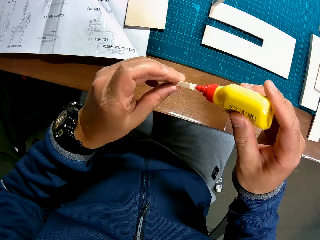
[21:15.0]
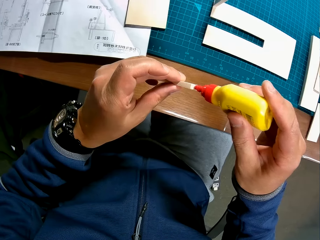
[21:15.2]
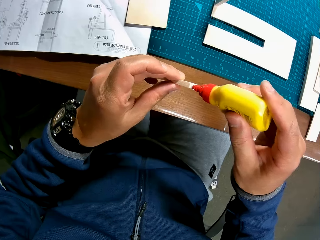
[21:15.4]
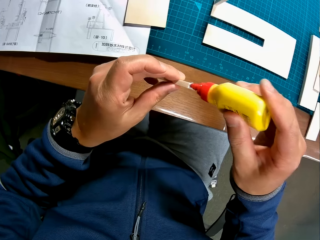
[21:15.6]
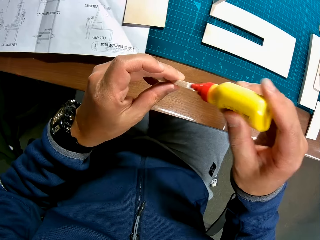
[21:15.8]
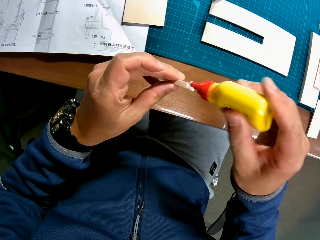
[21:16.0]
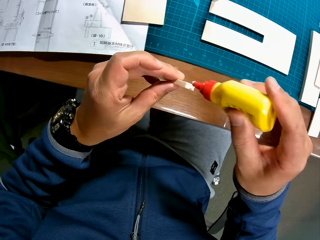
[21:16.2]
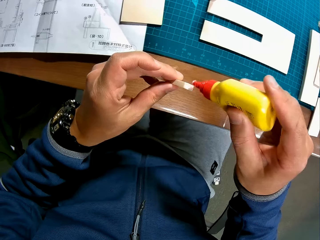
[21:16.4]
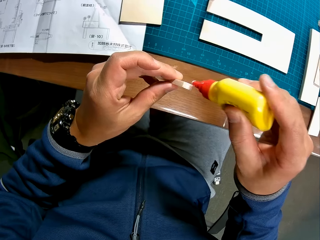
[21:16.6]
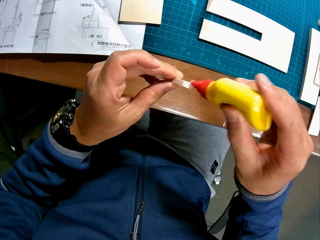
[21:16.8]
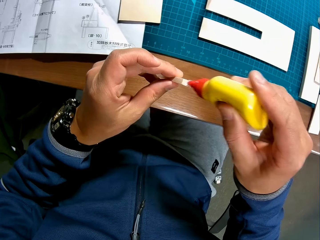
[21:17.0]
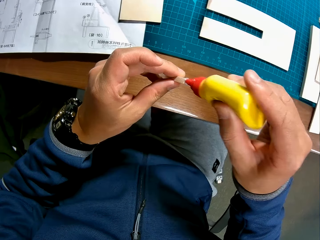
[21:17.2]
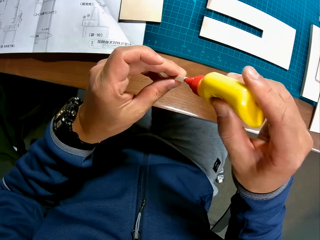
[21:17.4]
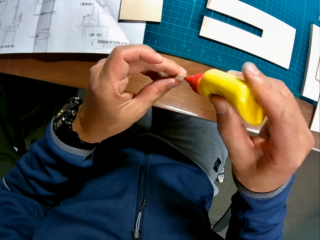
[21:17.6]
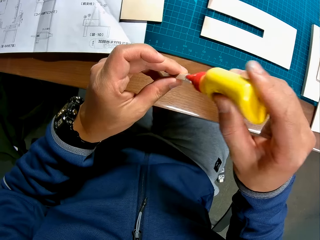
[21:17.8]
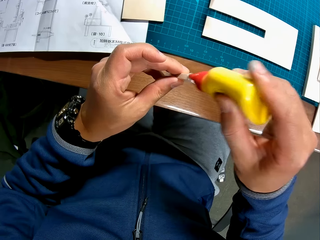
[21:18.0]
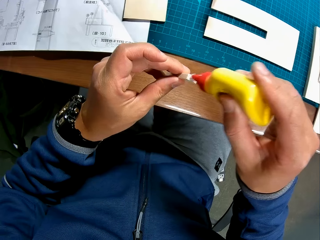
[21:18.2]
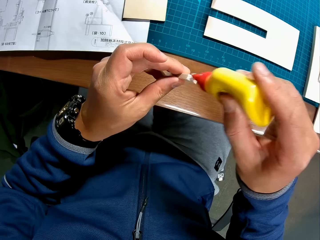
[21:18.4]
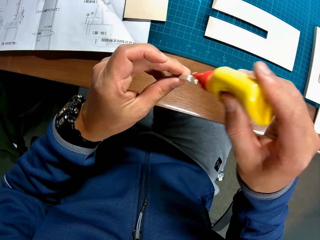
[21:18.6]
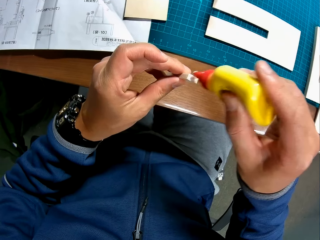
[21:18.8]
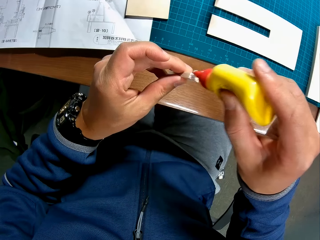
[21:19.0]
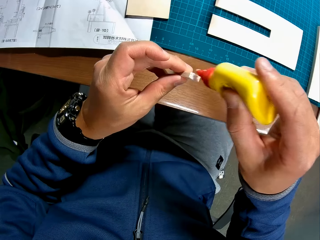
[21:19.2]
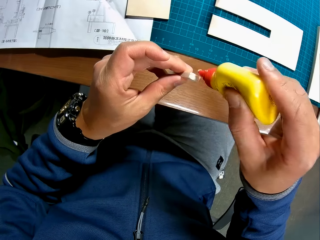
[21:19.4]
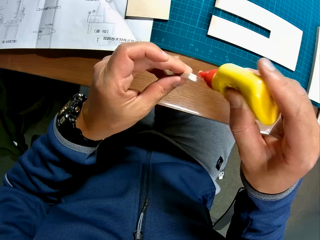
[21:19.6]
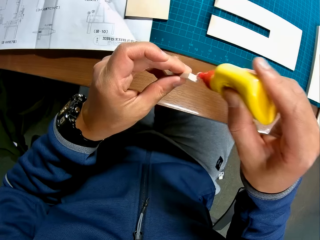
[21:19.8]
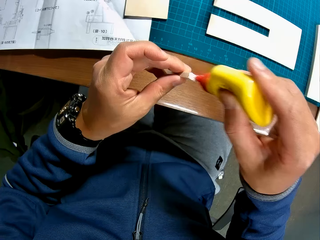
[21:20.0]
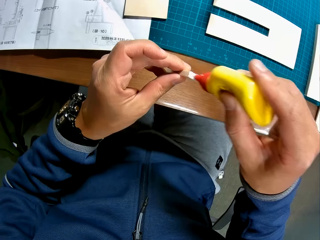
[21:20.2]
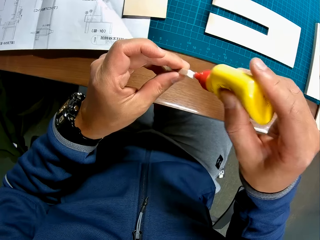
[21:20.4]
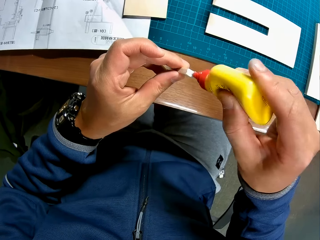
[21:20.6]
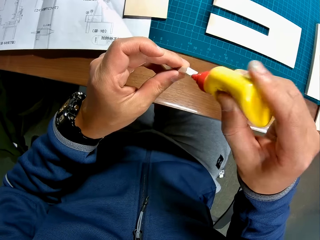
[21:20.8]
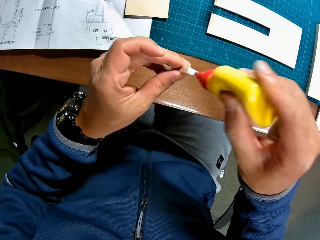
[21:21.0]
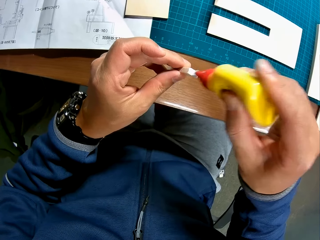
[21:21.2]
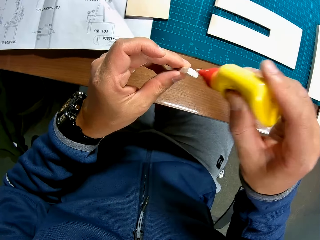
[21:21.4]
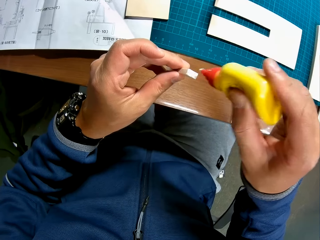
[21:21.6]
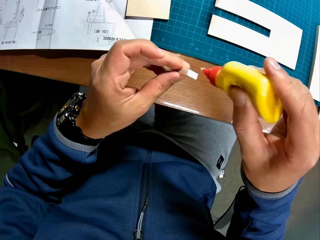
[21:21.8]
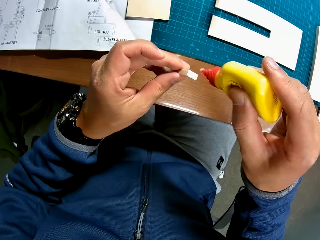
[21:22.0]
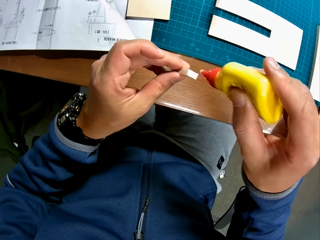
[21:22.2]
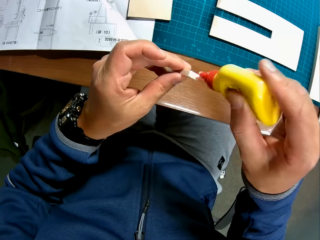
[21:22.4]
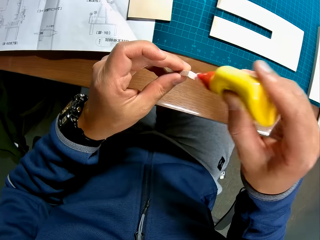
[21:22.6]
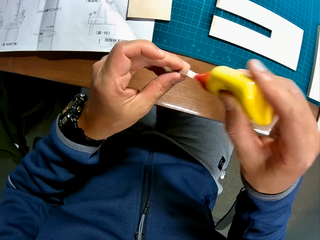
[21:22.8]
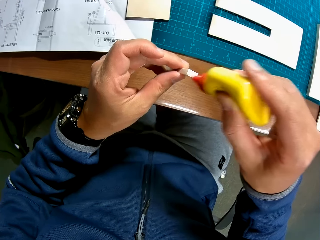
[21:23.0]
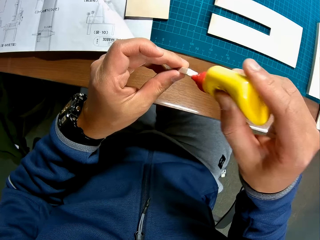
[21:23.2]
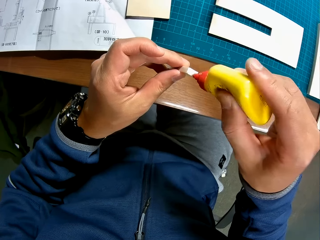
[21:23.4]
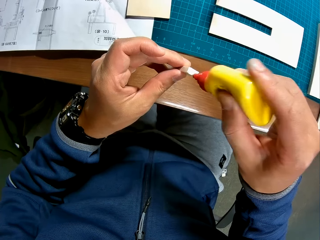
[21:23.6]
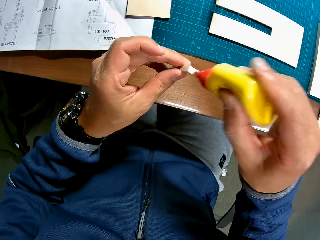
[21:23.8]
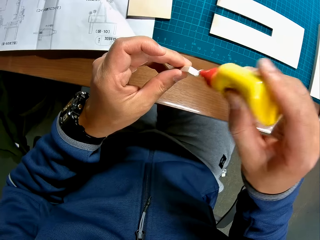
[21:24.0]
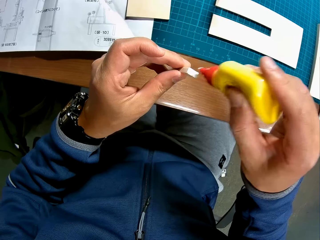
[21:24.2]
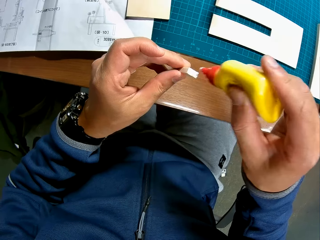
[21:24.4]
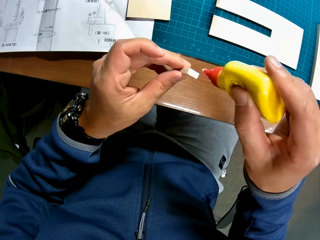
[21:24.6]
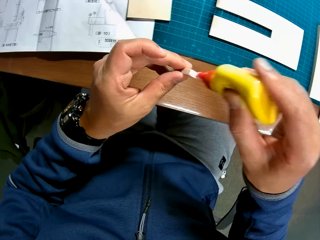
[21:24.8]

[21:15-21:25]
The camera wearer applies the glue to a piece of mechanical model in his left hand.

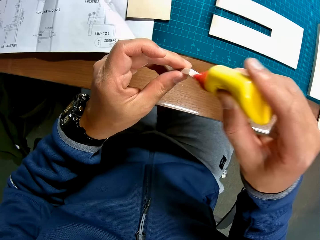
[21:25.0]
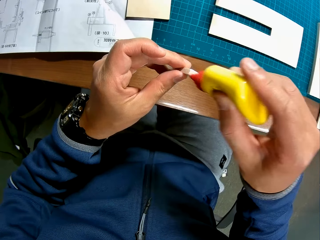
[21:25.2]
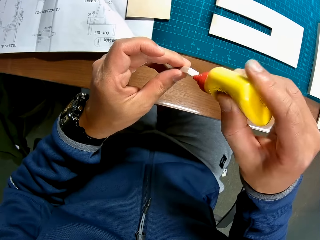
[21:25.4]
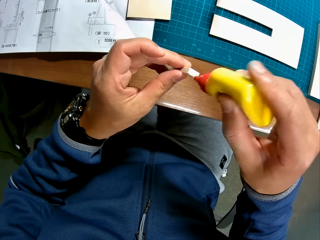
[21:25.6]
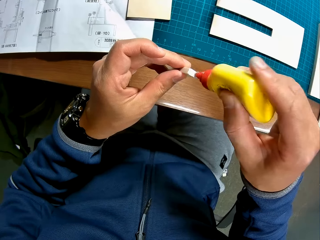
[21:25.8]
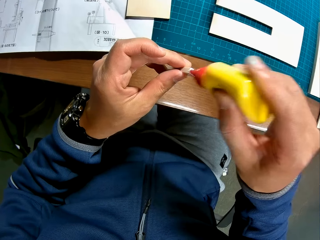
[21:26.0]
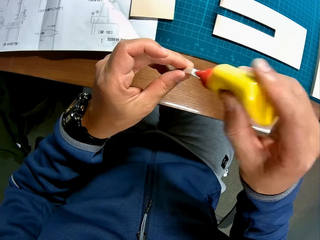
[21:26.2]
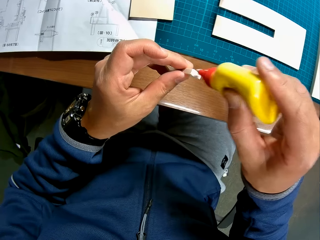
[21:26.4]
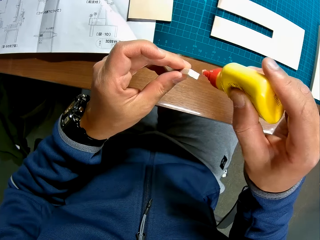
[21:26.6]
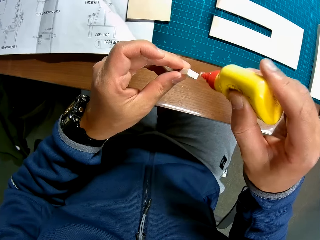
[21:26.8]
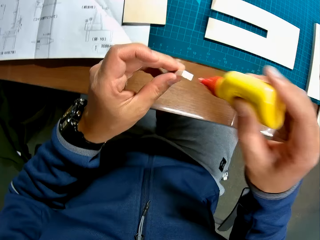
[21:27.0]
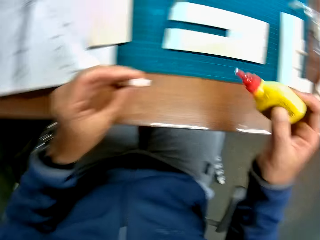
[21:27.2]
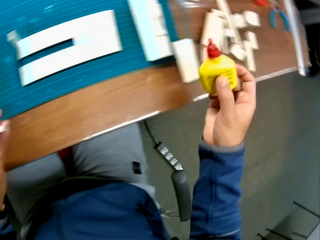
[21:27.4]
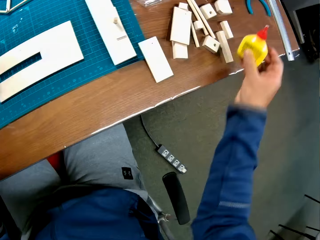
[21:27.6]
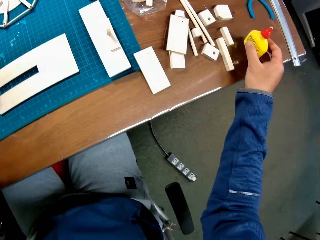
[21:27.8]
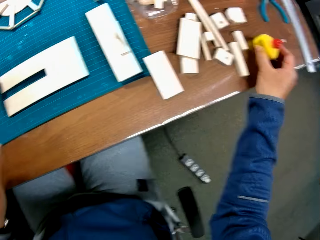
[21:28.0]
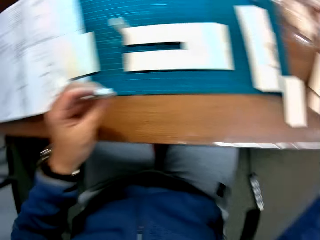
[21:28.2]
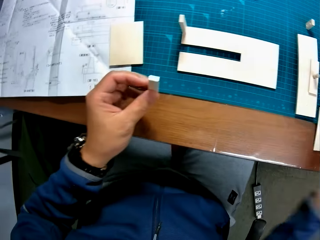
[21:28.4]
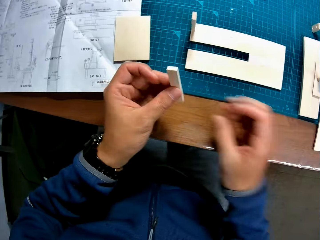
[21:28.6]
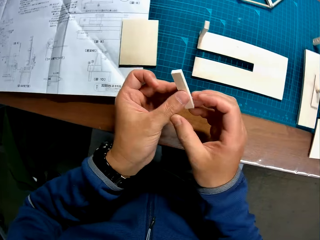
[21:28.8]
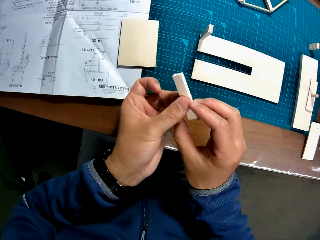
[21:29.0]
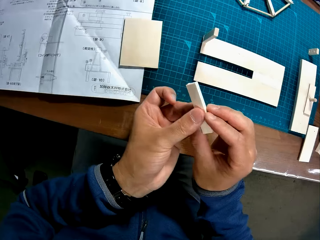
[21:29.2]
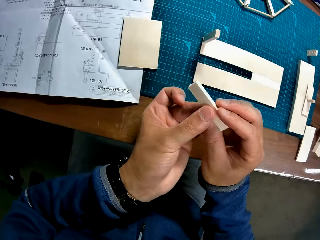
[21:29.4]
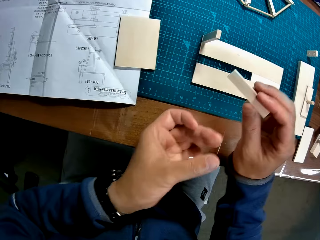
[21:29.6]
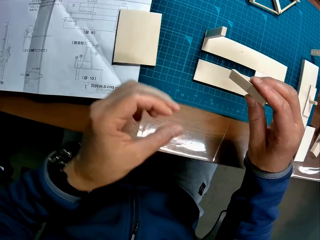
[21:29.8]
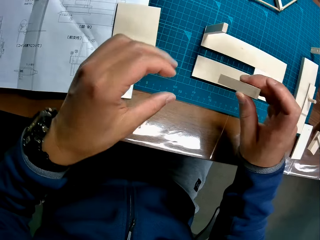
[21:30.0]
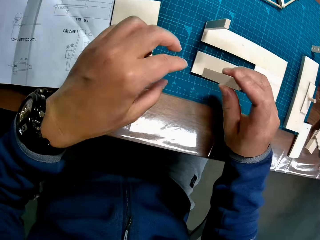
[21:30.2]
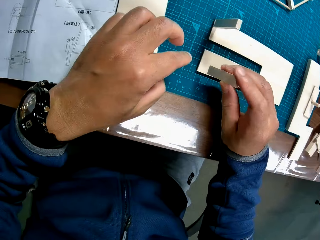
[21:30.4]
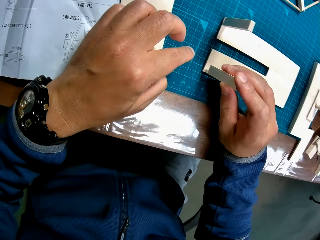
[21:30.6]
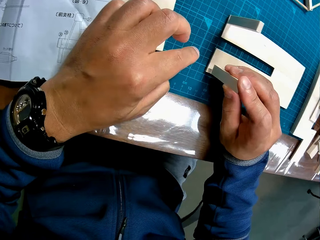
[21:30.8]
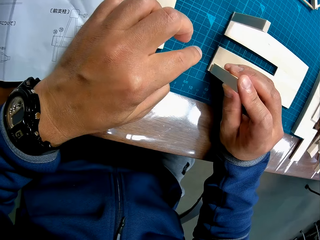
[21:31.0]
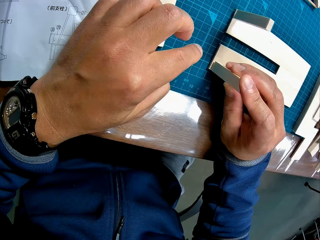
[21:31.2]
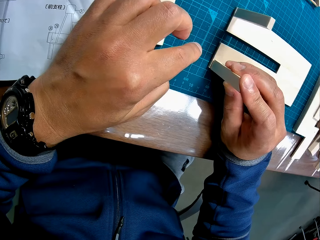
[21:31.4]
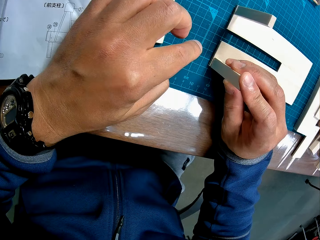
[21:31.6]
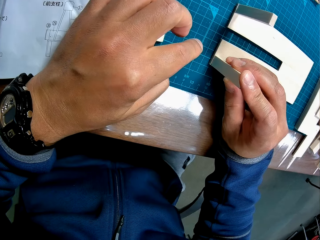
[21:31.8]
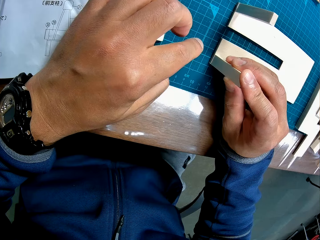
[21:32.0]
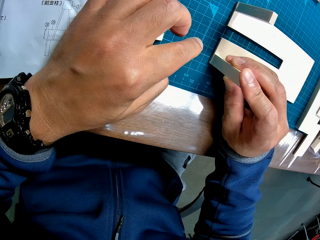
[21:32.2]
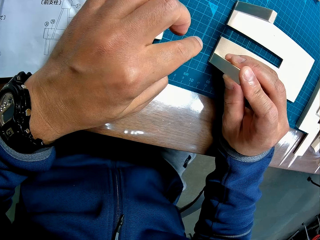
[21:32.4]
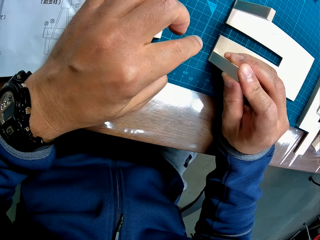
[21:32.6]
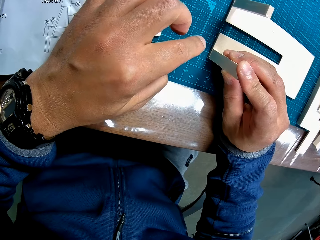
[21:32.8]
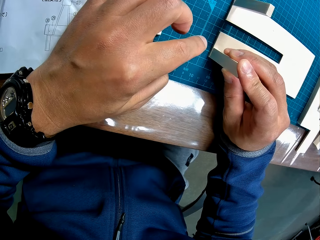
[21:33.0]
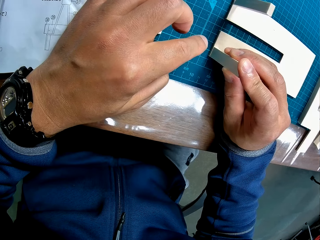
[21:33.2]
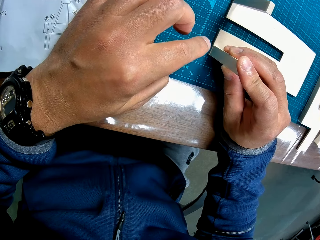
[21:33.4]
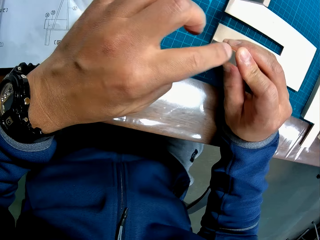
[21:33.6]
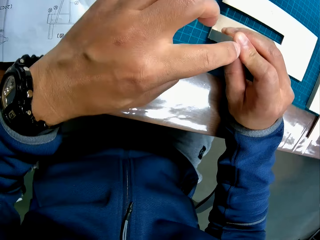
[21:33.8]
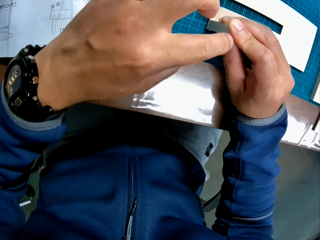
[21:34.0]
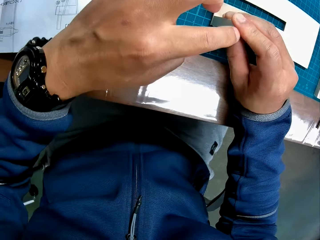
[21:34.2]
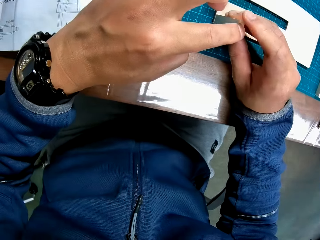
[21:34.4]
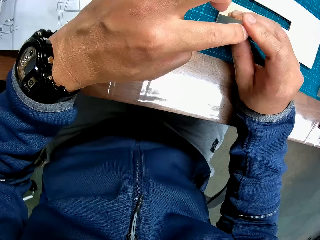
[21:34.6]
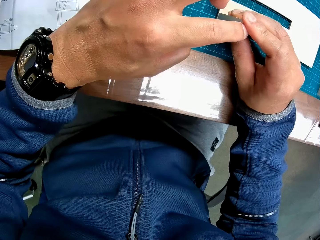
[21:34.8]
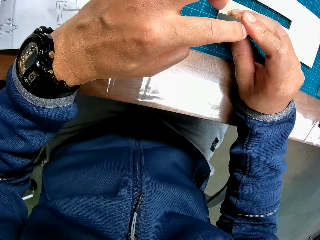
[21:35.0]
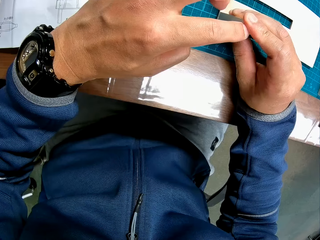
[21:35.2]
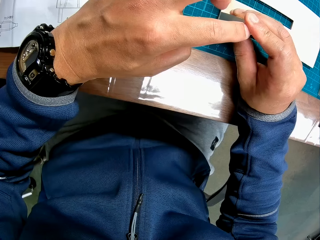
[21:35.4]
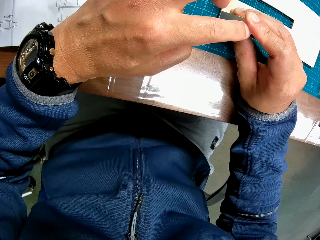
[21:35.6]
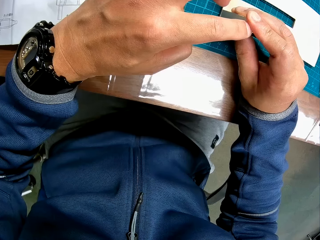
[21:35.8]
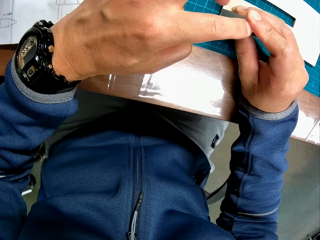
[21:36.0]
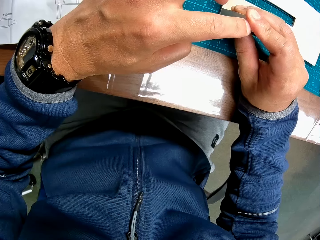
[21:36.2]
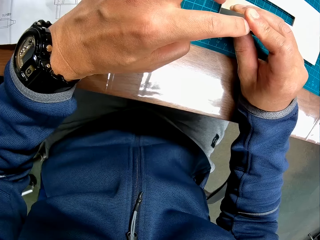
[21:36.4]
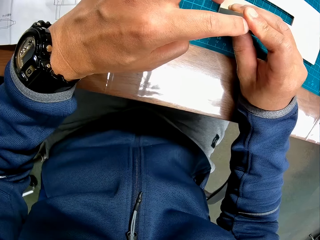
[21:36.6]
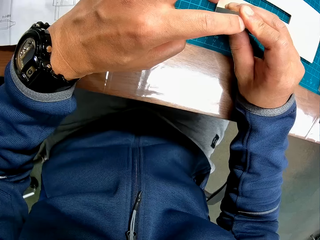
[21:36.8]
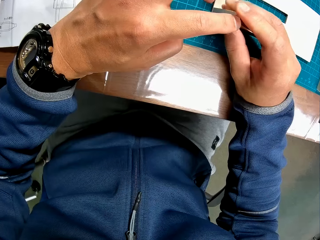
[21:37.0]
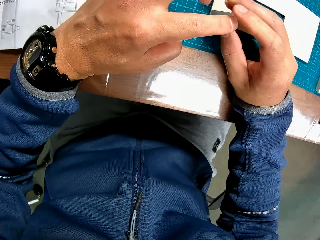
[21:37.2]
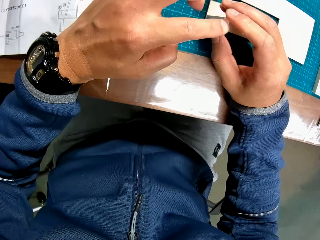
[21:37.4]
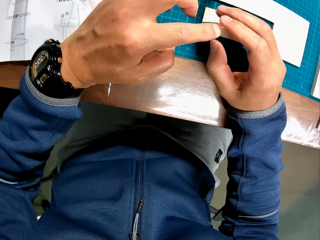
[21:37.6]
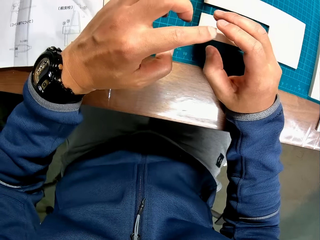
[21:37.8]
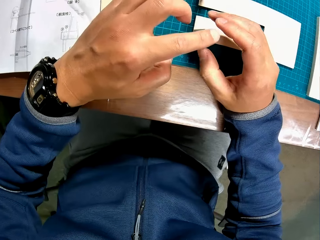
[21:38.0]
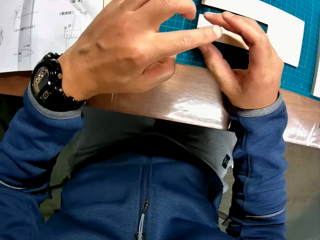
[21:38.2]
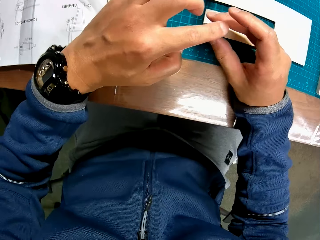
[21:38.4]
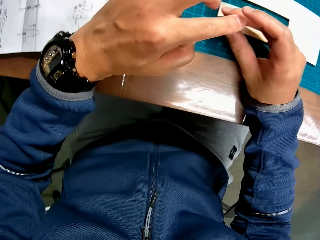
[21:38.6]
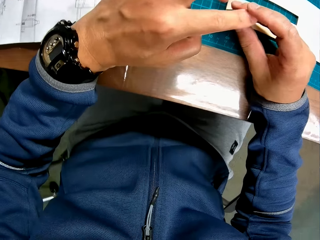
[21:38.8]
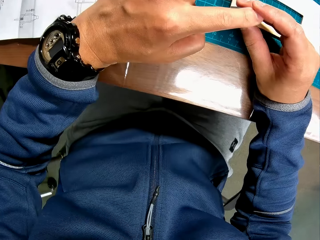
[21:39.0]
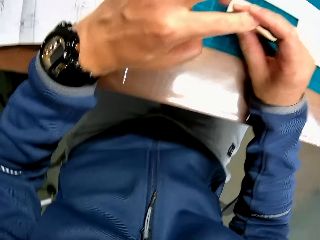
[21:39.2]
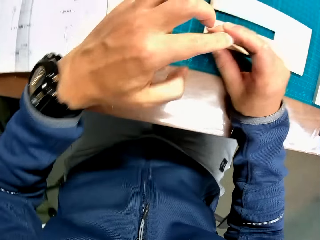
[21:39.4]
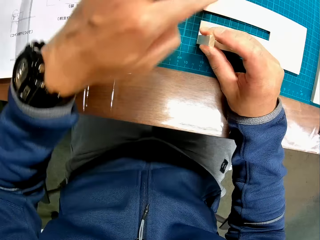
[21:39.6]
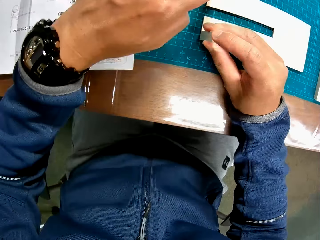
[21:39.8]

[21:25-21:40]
The camera wearer drops the glue on the table with his right hand. He passes a piece of mechanical model from his left hand to his right hand. He places the piece of mechanical model in his right hand on the piece of mechanical model on the table. He sticks the pieces of wood or mechanical model together.
